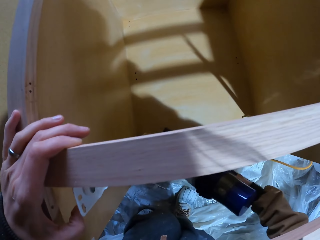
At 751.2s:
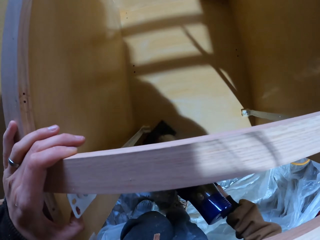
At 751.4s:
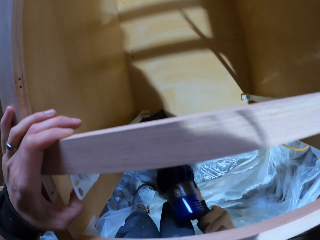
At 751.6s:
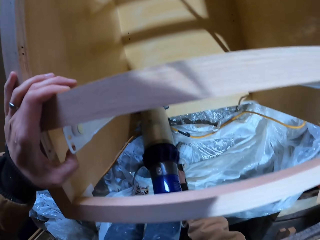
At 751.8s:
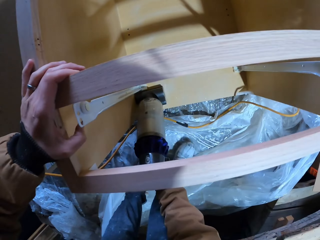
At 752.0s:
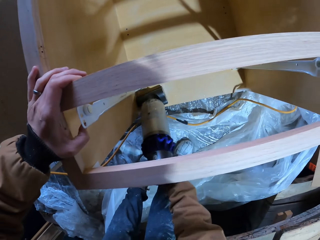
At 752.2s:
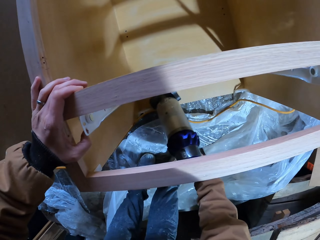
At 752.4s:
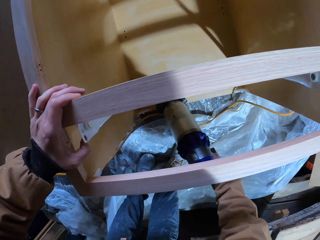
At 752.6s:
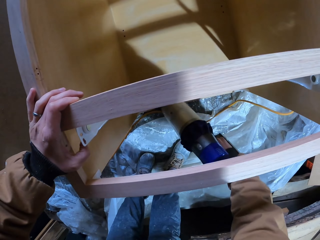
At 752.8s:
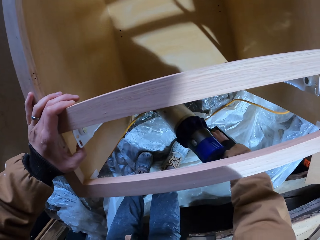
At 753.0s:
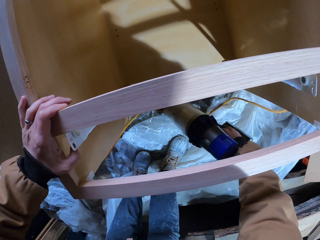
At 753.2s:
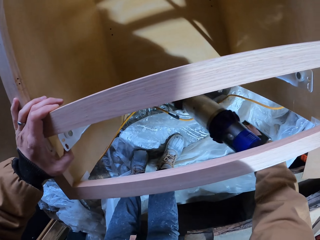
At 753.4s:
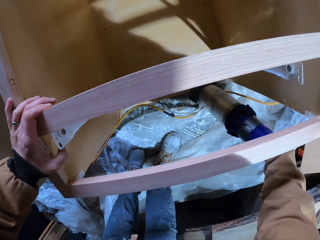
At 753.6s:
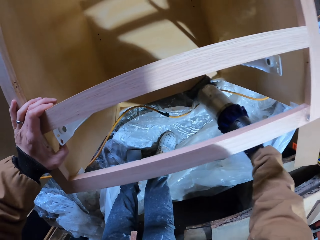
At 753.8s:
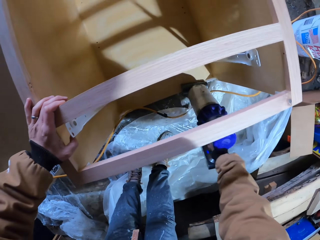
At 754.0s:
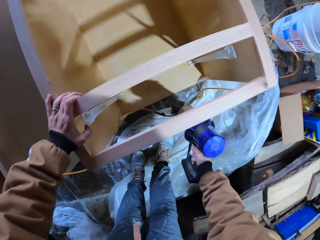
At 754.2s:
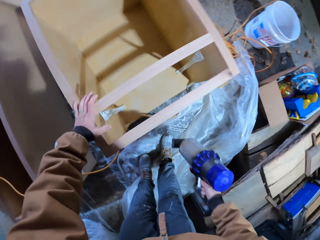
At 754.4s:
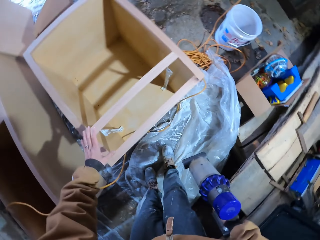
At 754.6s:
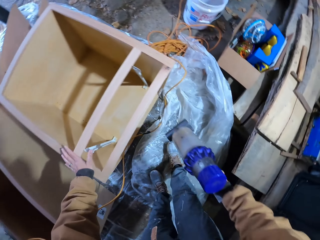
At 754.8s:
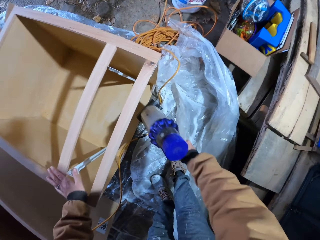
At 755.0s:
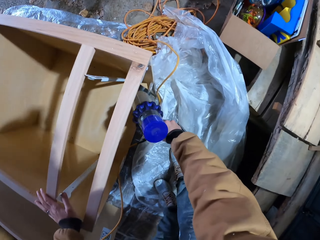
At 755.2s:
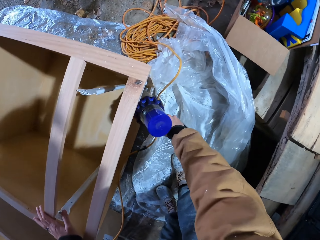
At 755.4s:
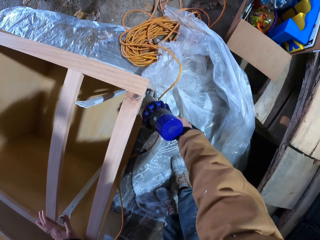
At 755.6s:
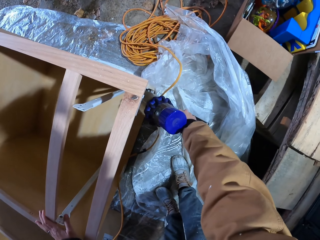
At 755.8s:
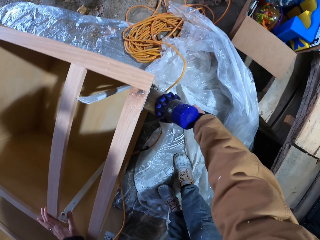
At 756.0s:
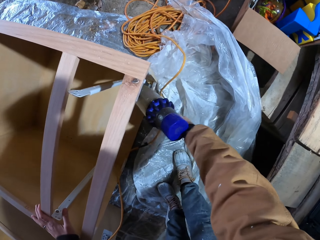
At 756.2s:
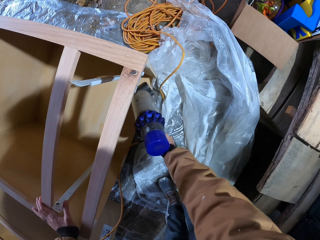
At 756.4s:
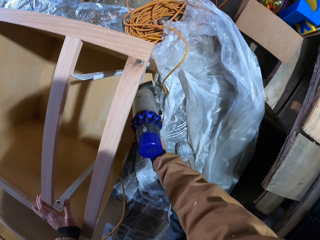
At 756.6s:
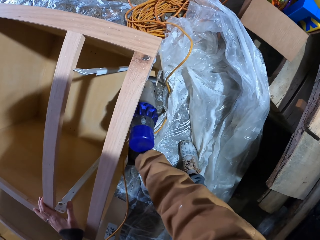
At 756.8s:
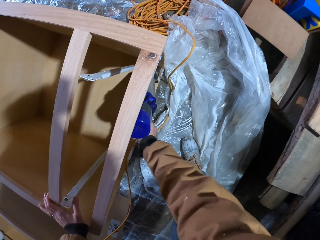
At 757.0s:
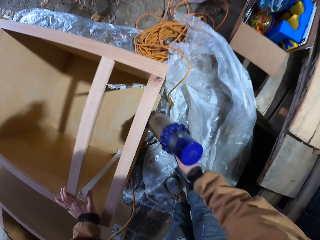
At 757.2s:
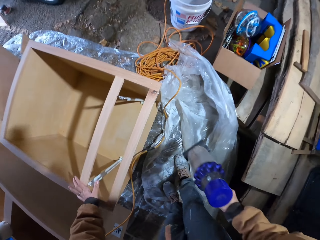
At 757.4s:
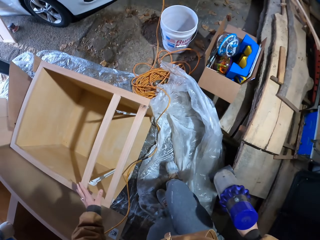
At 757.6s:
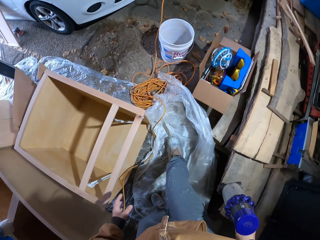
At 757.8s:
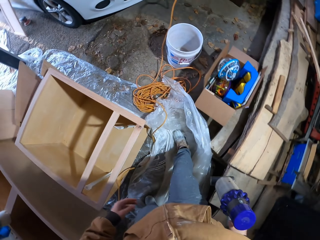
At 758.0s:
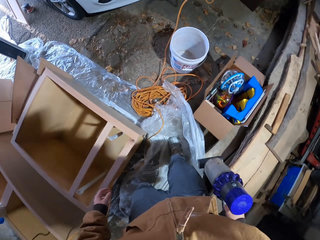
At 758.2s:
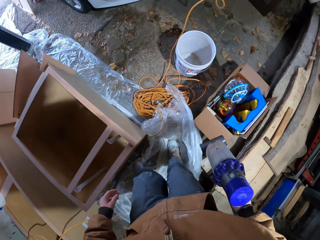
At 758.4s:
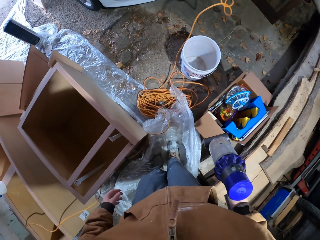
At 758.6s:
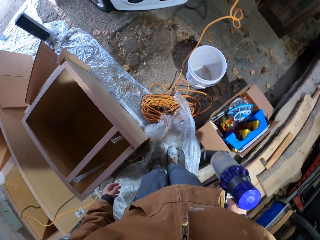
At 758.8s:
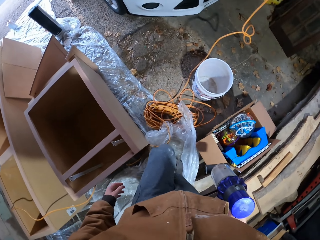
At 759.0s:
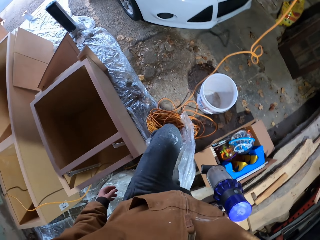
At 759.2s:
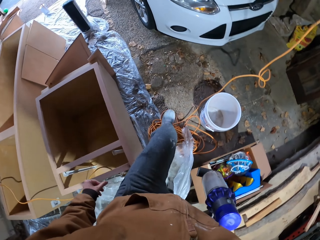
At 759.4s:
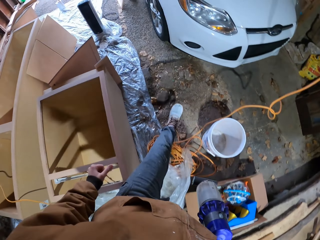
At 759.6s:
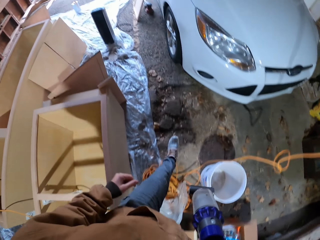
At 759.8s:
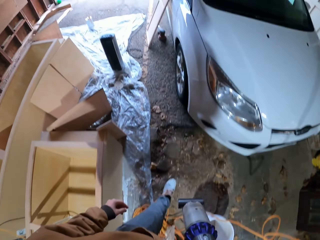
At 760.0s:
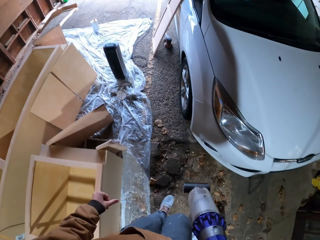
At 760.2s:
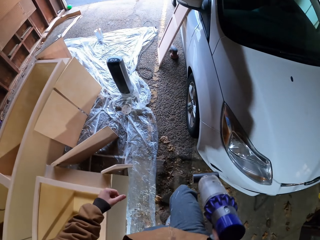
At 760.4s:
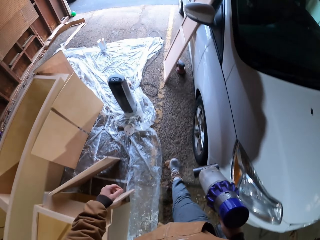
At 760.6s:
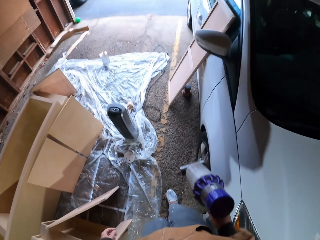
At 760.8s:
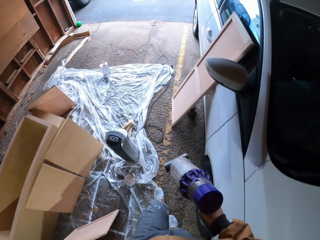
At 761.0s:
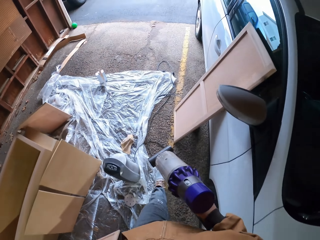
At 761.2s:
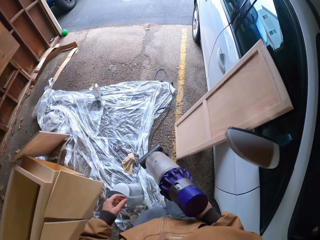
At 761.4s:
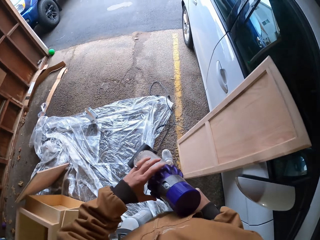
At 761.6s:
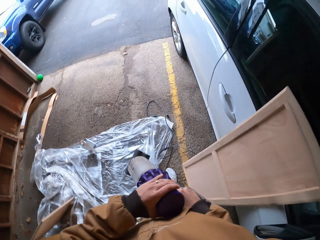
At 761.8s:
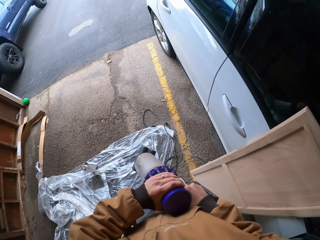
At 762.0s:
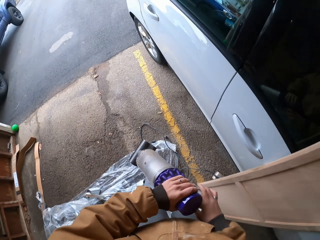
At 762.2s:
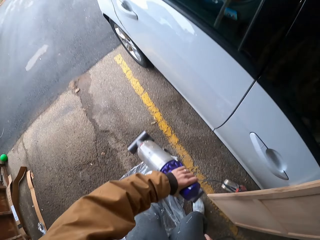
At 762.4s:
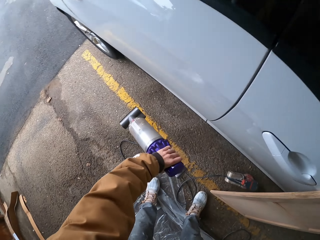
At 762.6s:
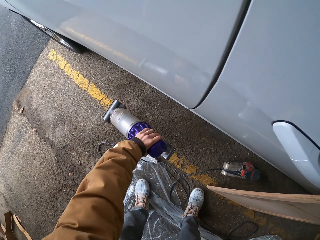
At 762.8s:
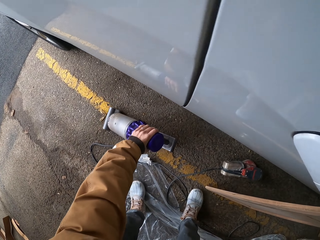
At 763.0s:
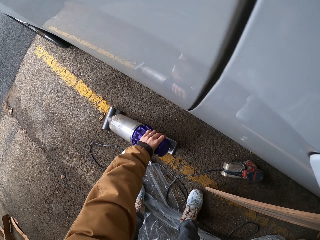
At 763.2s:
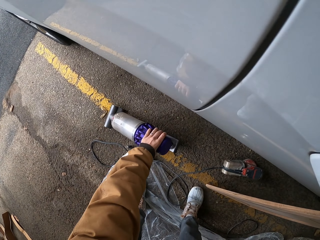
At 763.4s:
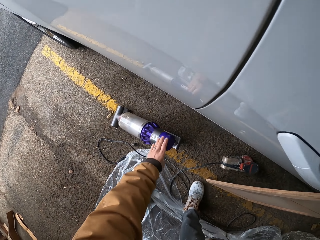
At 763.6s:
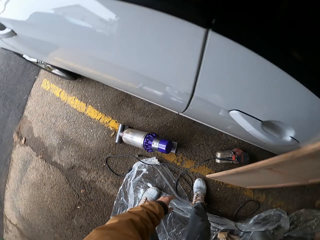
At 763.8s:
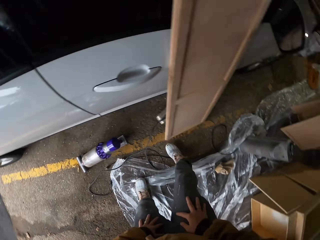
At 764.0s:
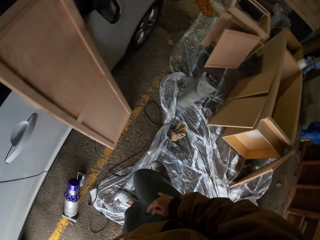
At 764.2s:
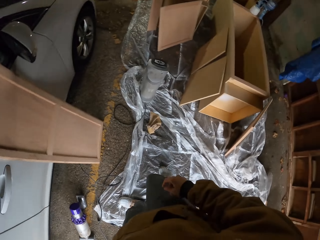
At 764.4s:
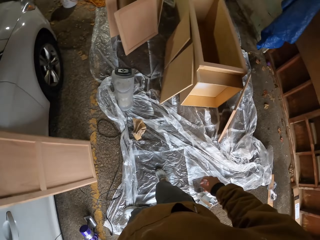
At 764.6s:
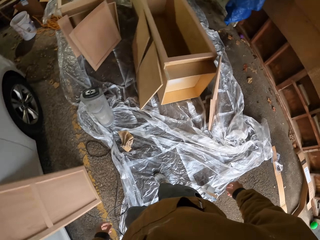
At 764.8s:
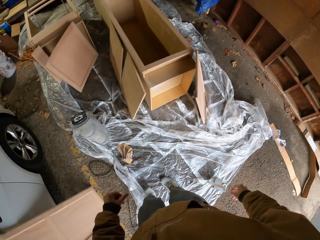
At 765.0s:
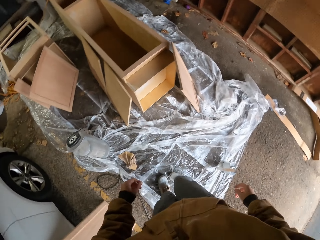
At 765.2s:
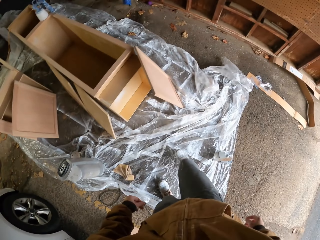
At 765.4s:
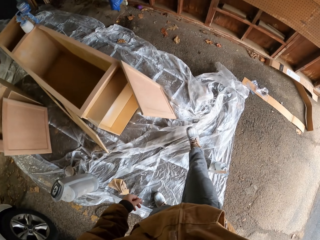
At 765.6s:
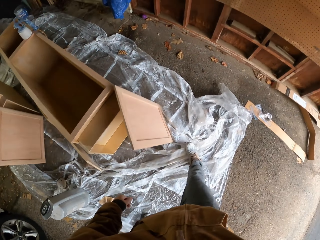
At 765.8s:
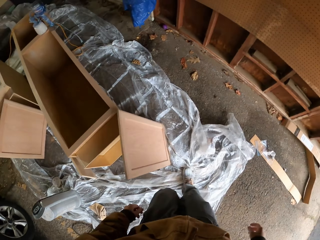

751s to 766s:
The camera wearer moves a tool from the box. They return the tool in the box. They move the tool in the box. They remove the tool from the box. They walk around. They place the left hand on the tool. They walk around. They place the tool down. They walk around.

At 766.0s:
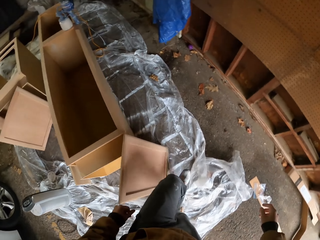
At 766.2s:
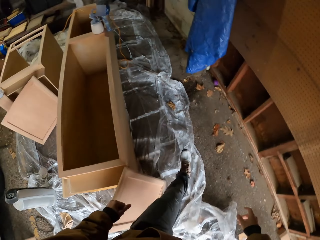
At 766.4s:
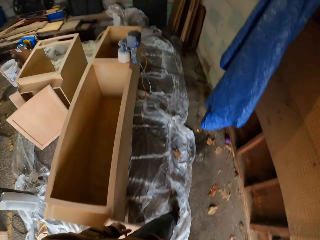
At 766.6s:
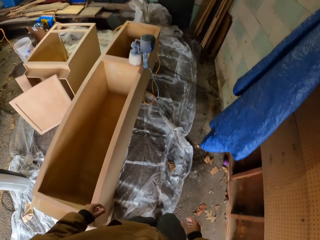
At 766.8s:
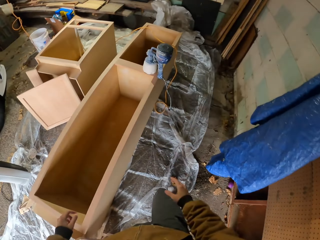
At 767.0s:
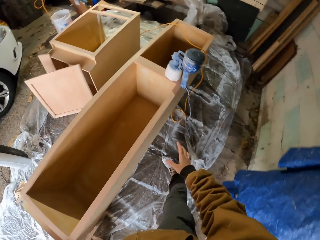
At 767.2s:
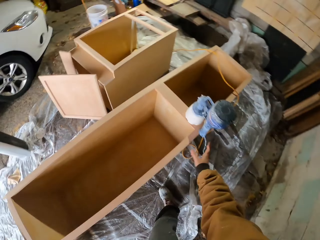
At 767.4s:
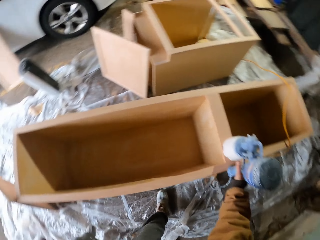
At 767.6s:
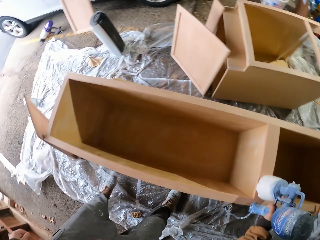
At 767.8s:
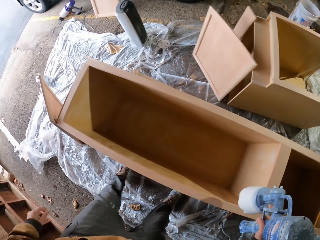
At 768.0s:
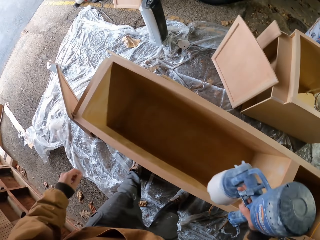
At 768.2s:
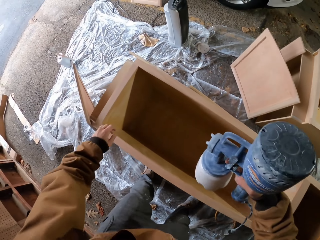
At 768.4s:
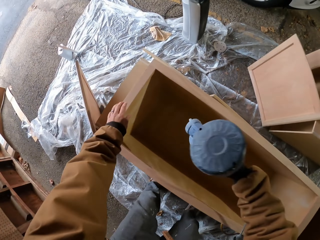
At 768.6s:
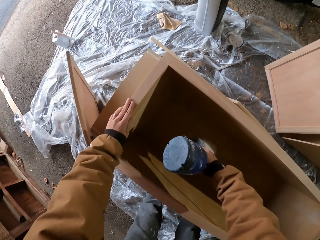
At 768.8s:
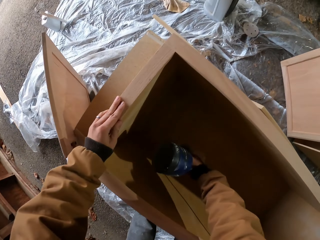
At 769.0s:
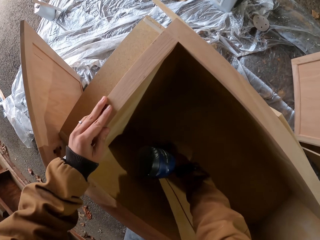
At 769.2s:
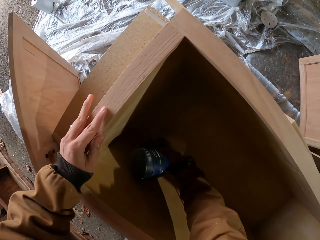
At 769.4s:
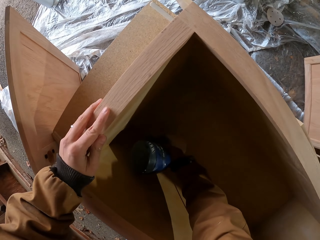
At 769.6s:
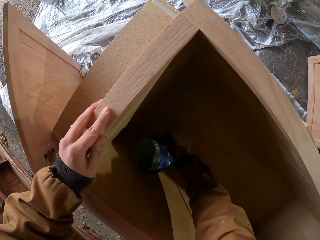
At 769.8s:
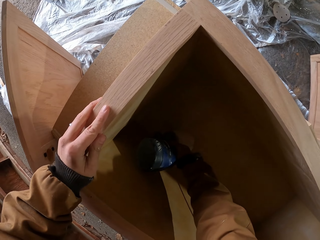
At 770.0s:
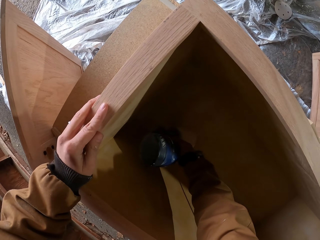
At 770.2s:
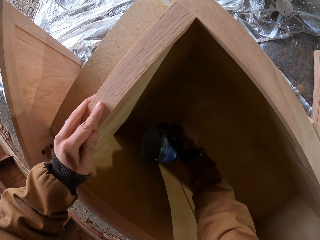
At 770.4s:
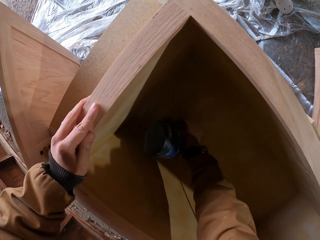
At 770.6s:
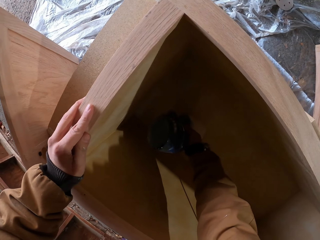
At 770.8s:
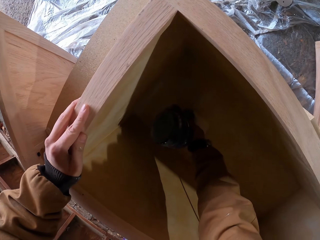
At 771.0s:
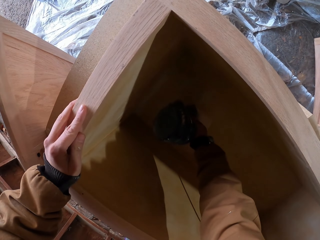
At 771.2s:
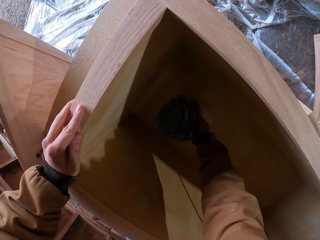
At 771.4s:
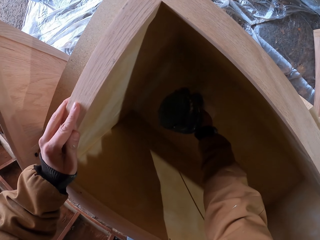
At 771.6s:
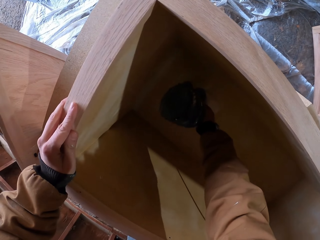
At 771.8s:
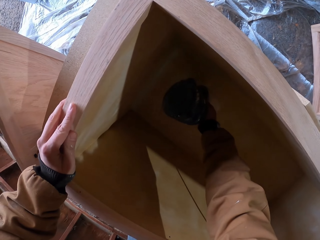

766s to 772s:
The camera wearer inserts the drill in the box. They move the drill in the box.
